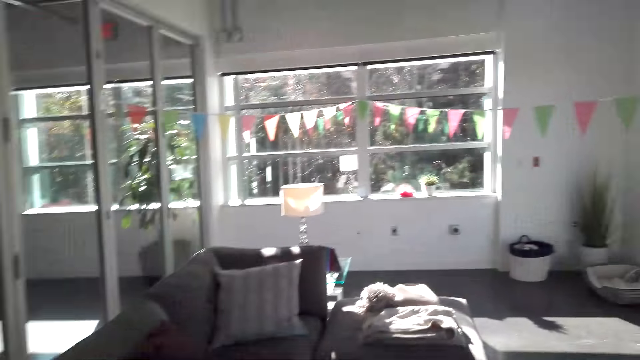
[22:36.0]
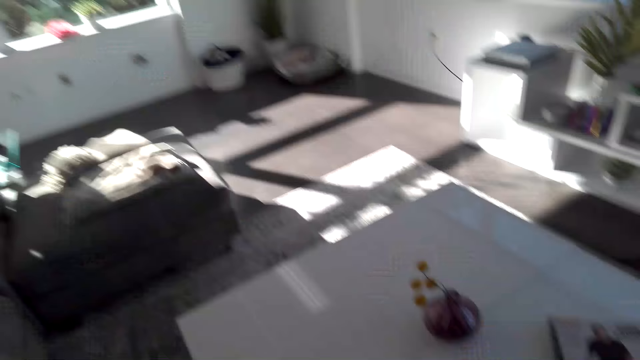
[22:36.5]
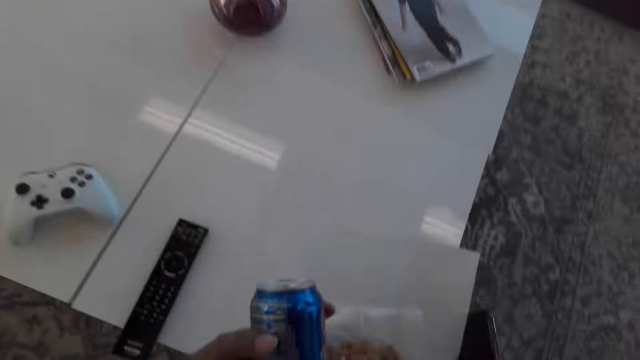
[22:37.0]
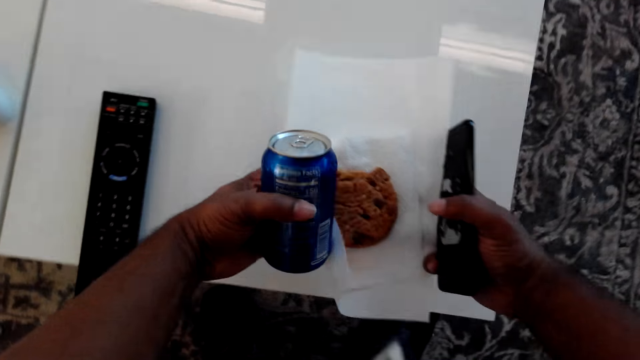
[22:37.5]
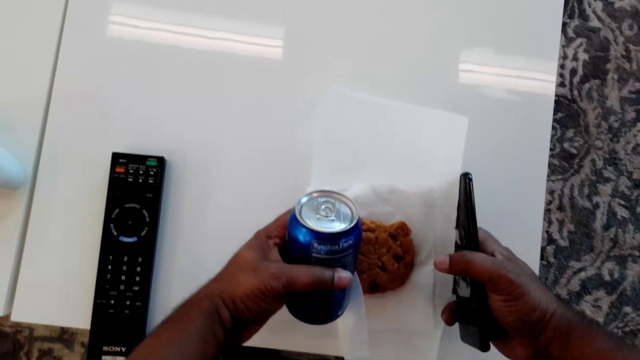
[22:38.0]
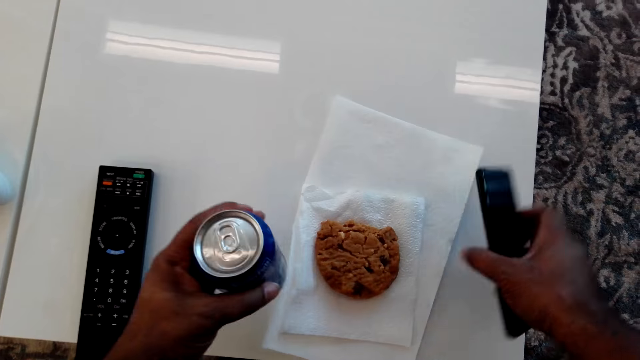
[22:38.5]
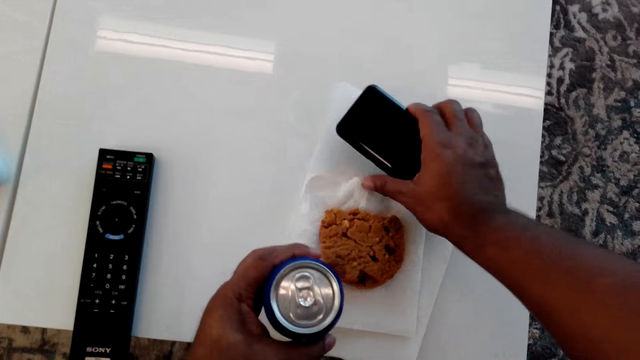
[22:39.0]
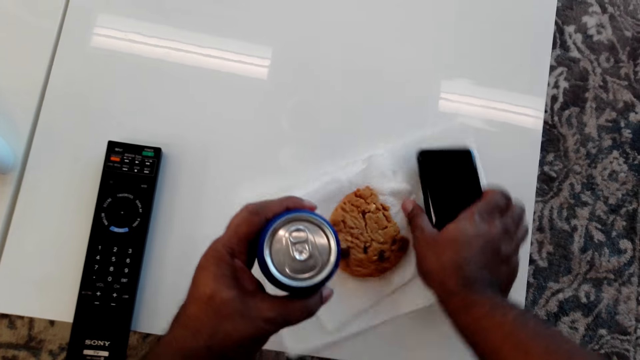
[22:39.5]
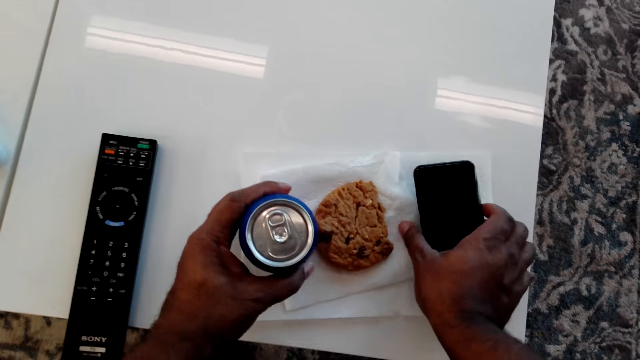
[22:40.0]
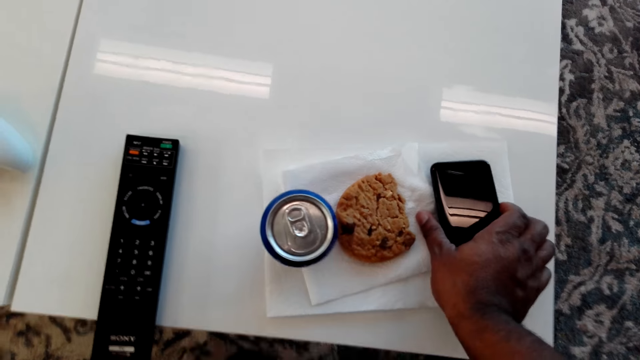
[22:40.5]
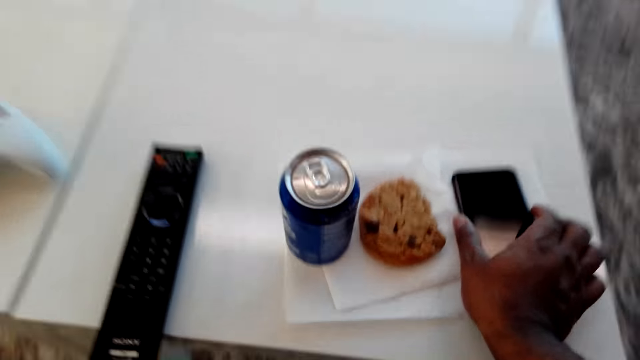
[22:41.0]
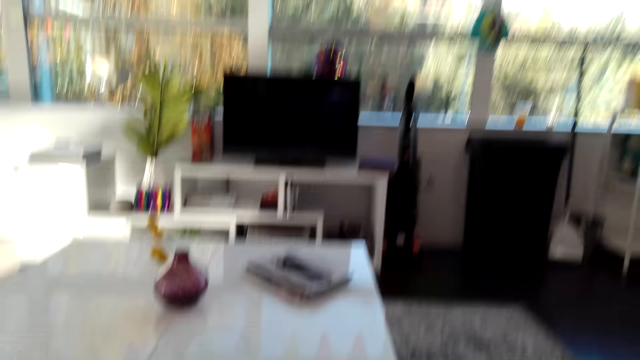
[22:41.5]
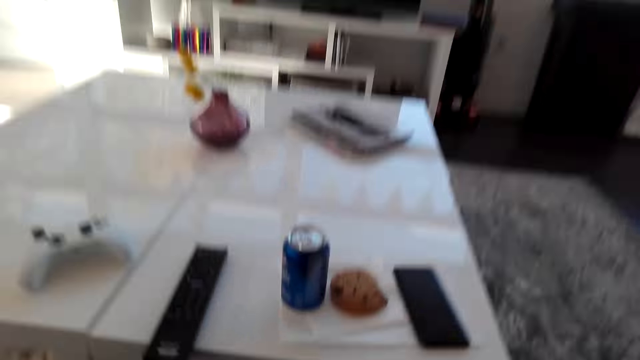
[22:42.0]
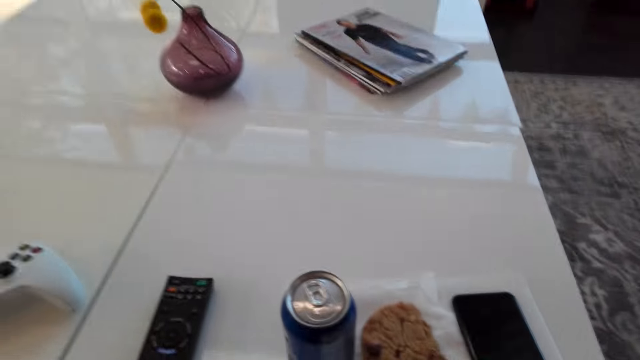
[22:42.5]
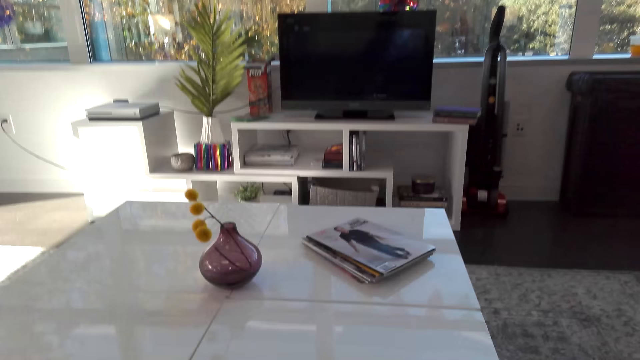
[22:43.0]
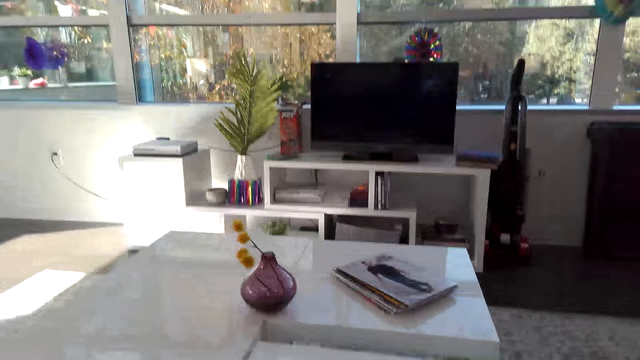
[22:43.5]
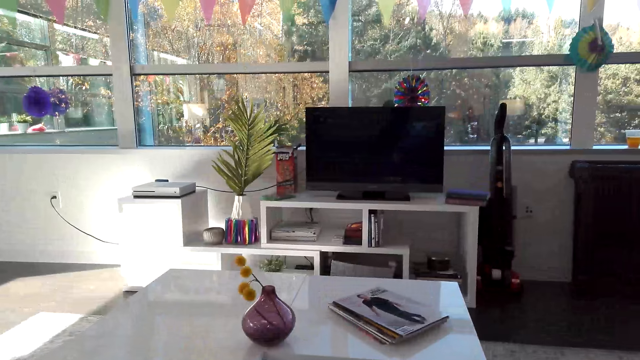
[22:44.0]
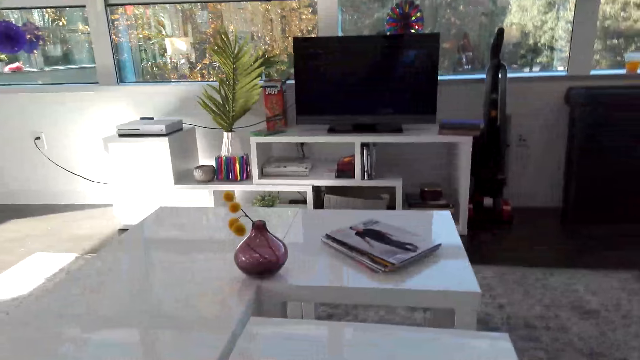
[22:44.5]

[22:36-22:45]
The camera wearer sits on the couch. They put serviettes on the table. They place the cookie on the table. They turn the serviettes. They put the can of beverage on the table. They put the phone on the table.

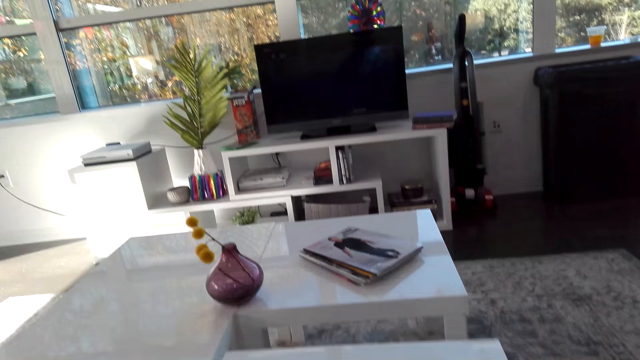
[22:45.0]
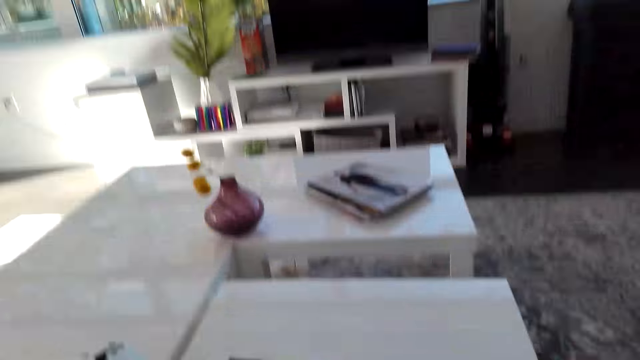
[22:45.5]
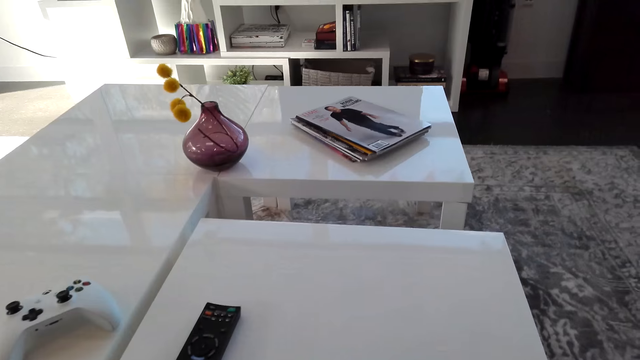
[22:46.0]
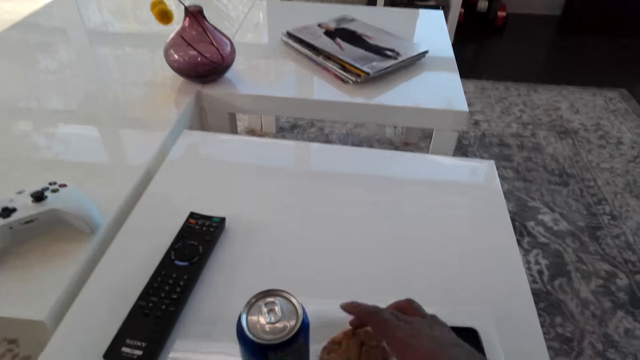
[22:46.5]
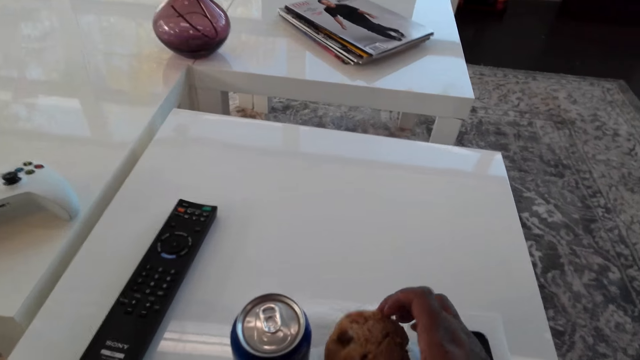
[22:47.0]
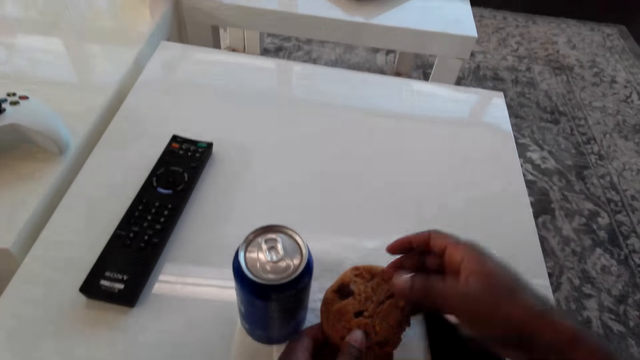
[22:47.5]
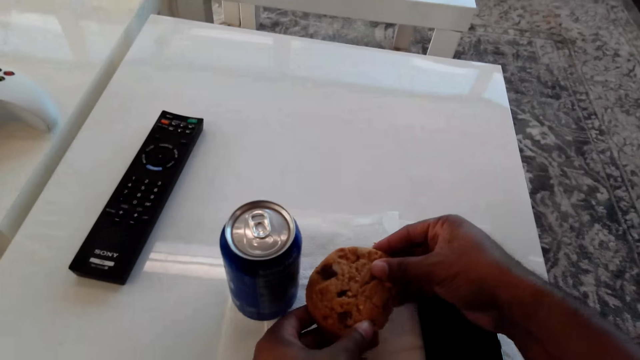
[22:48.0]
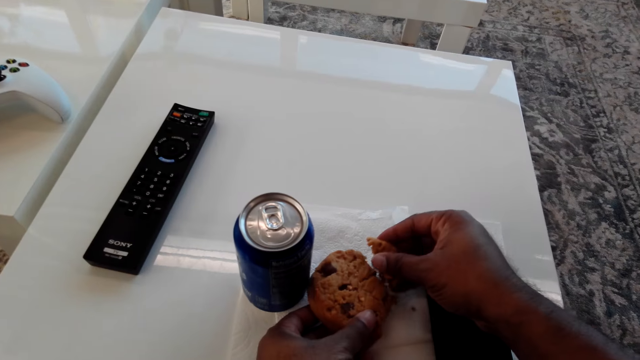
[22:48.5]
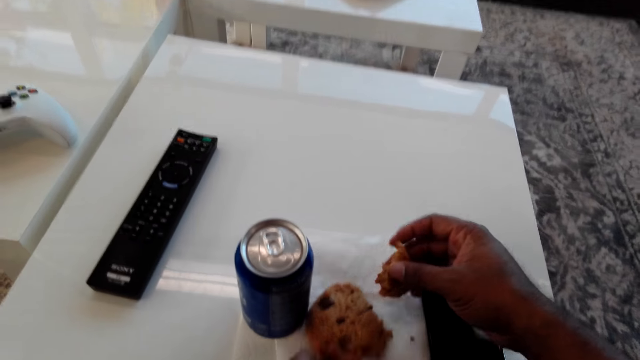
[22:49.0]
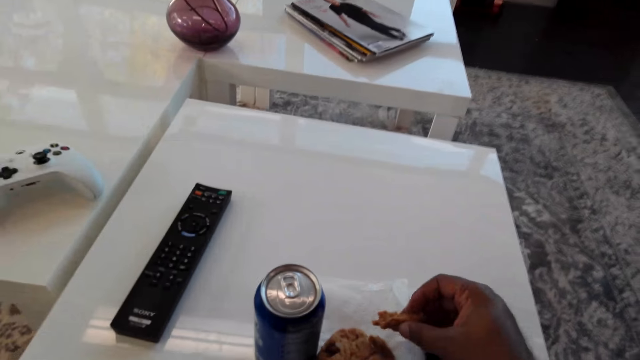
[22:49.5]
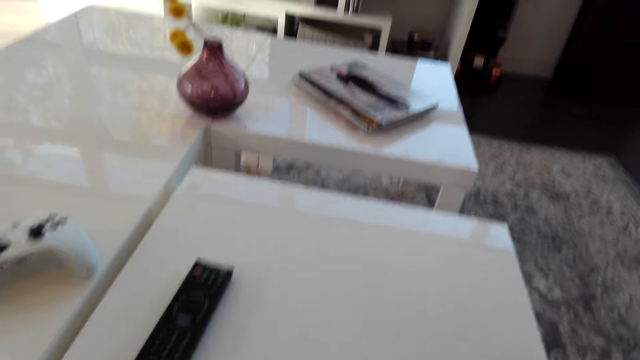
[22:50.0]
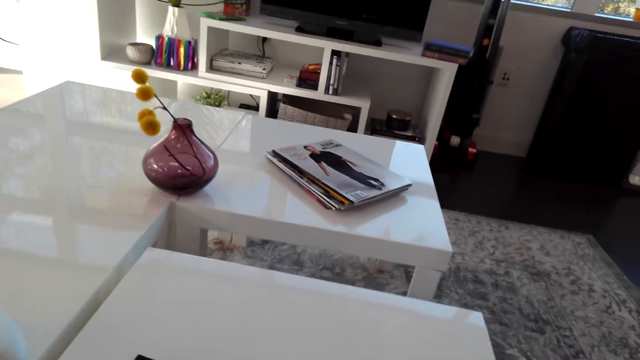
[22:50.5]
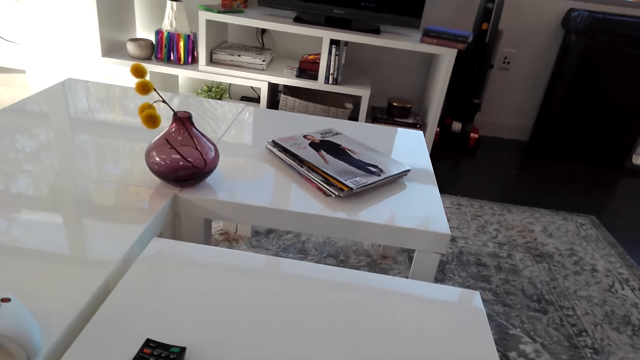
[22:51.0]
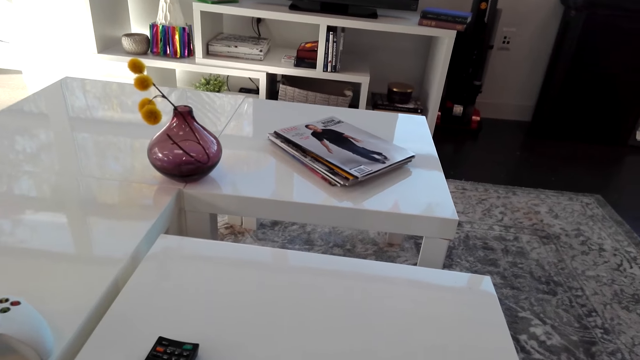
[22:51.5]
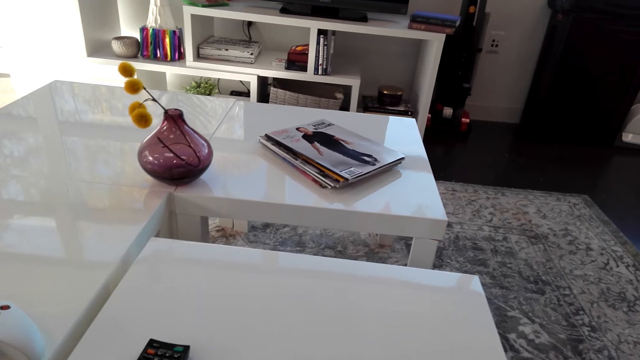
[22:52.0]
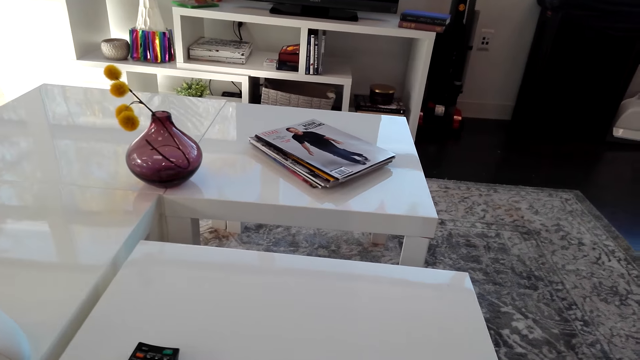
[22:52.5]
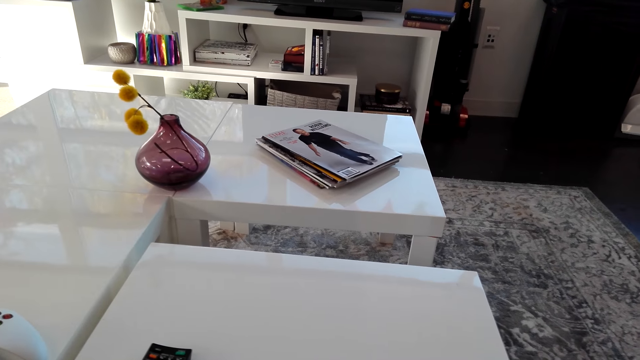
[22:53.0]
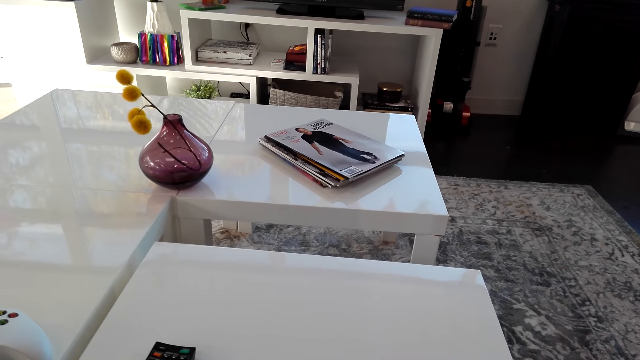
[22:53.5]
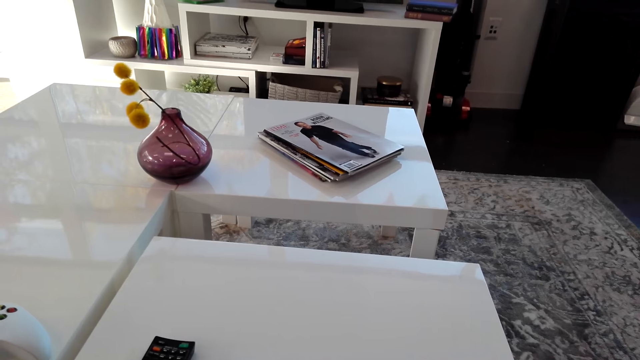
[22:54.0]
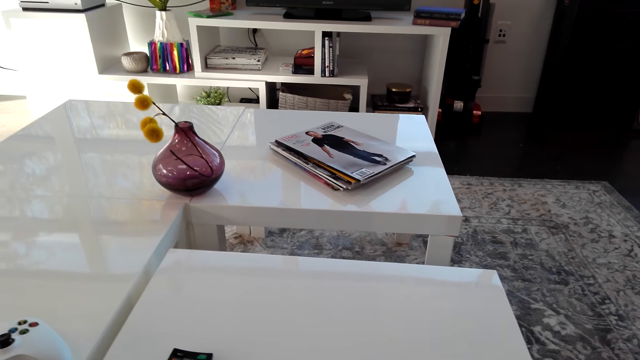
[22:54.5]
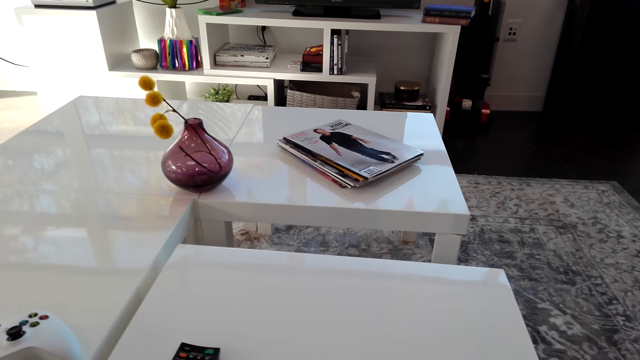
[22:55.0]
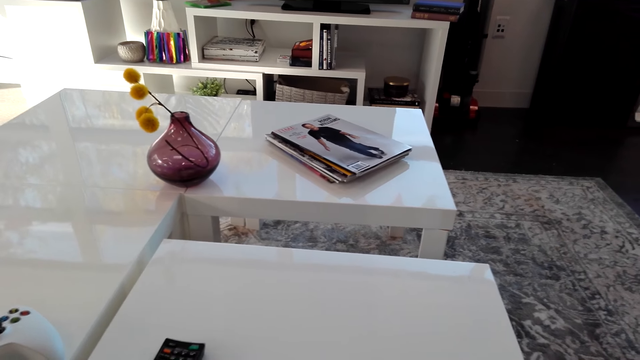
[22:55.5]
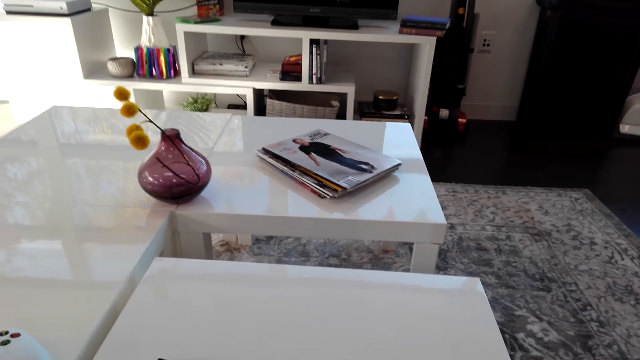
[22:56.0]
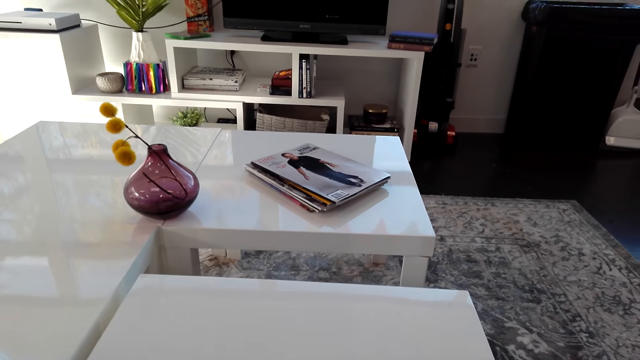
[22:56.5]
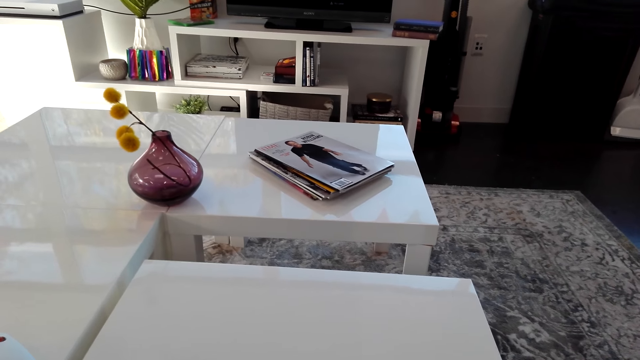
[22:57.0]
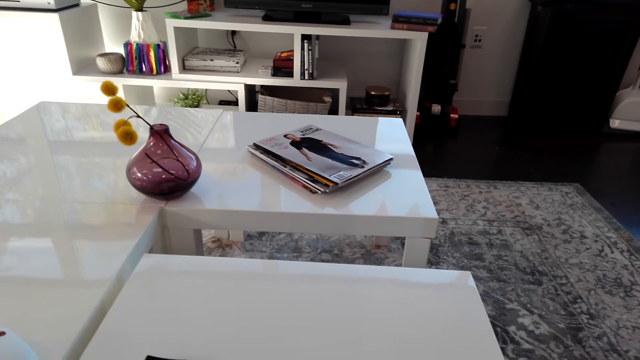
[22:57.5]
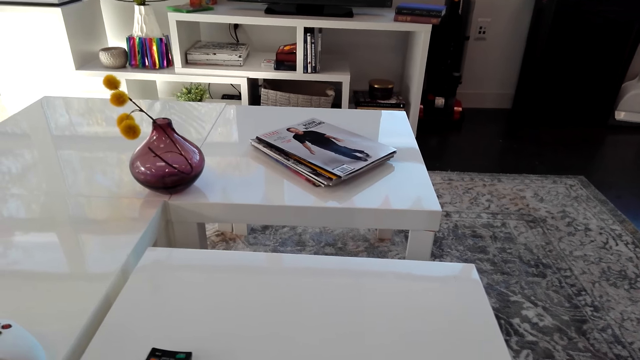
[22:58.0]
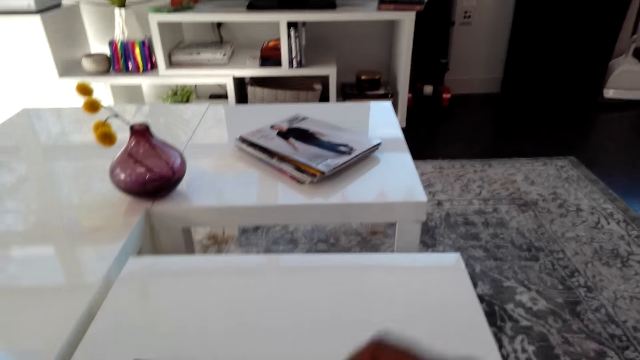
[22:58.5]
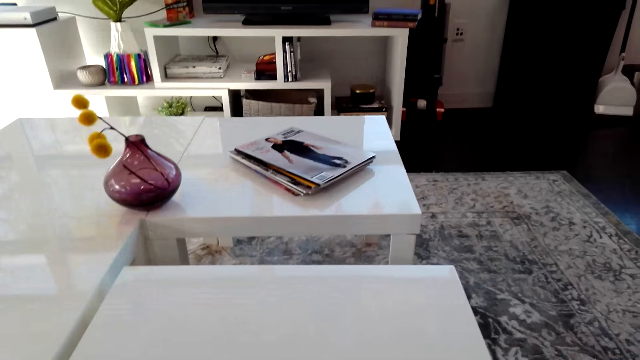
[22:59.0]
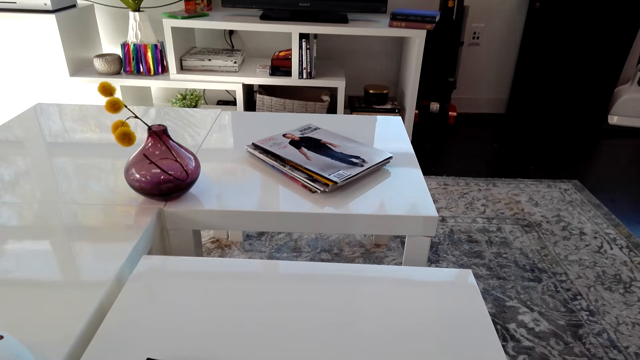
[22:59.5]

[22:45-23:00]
The camera wearer picks the cookies on the table. He breaks the cake. He cuts the cookies with his hands. He looks around the room.
